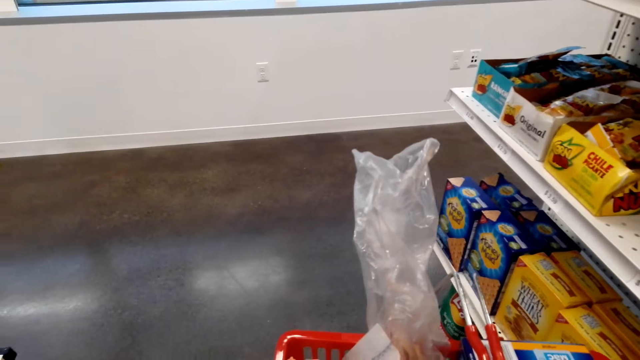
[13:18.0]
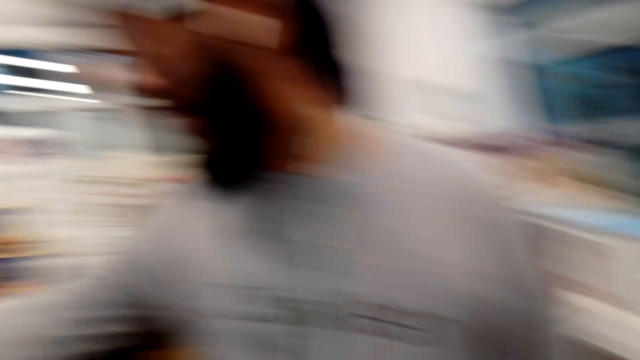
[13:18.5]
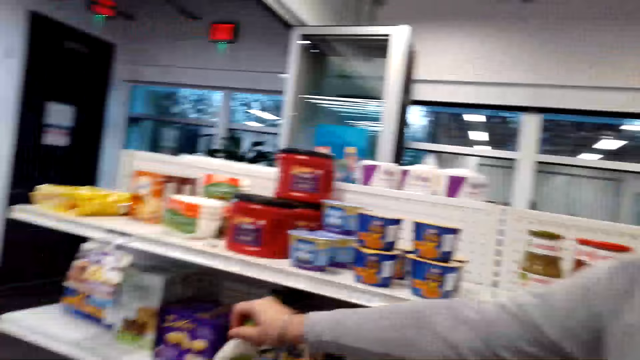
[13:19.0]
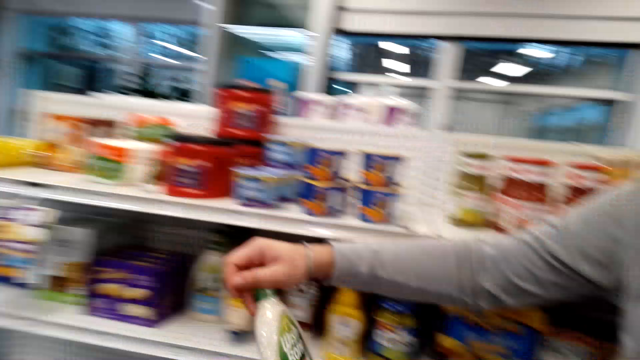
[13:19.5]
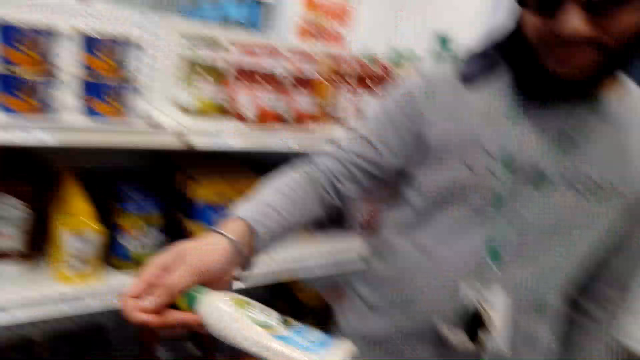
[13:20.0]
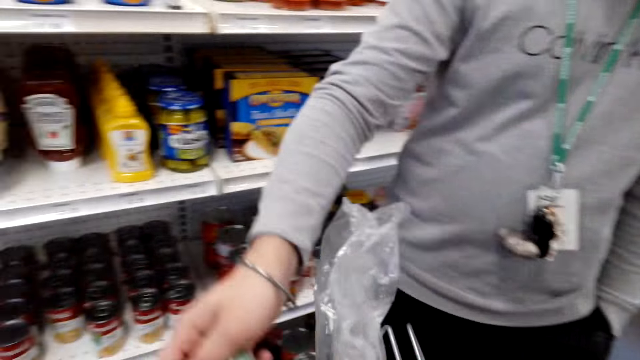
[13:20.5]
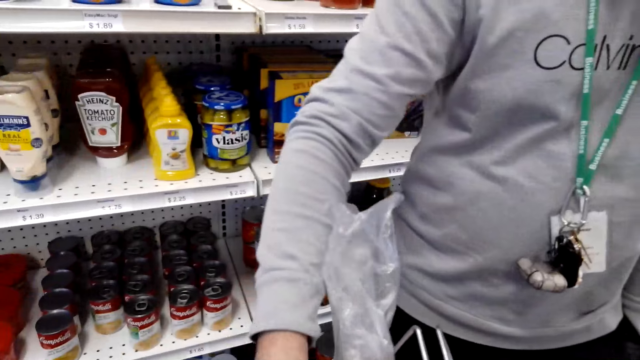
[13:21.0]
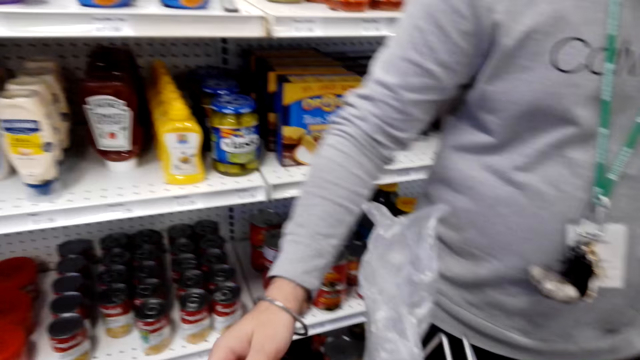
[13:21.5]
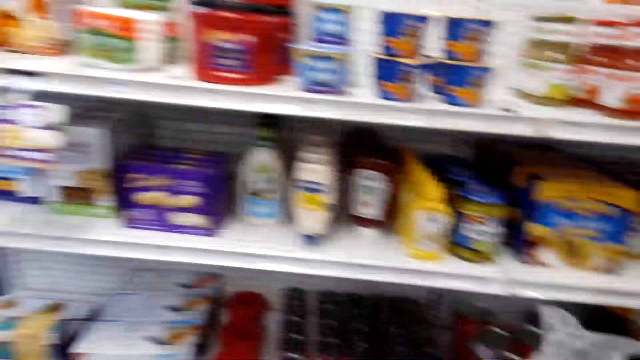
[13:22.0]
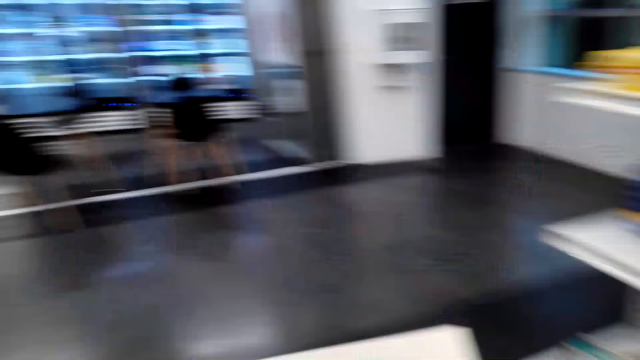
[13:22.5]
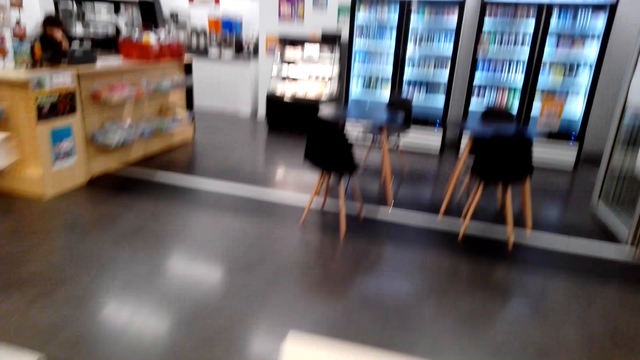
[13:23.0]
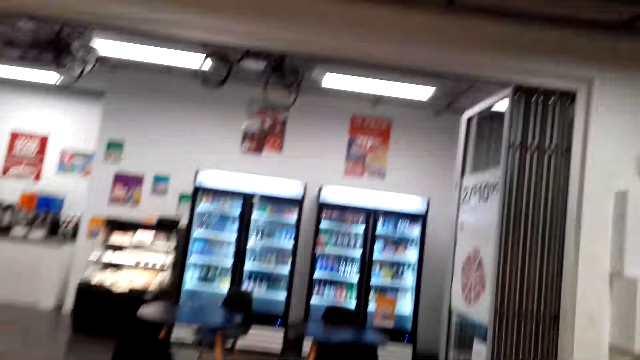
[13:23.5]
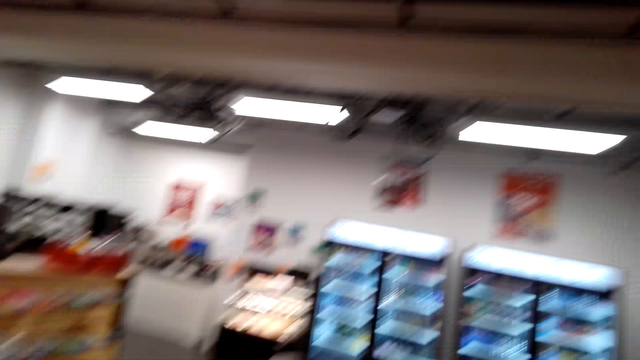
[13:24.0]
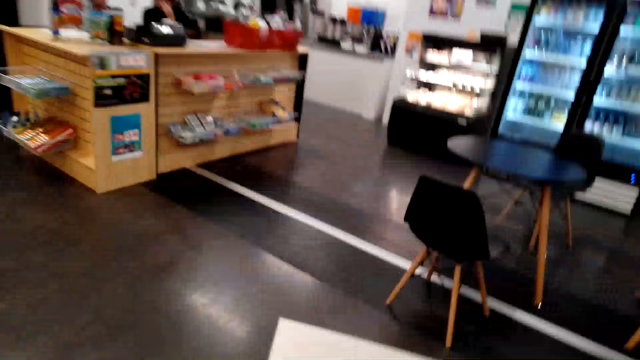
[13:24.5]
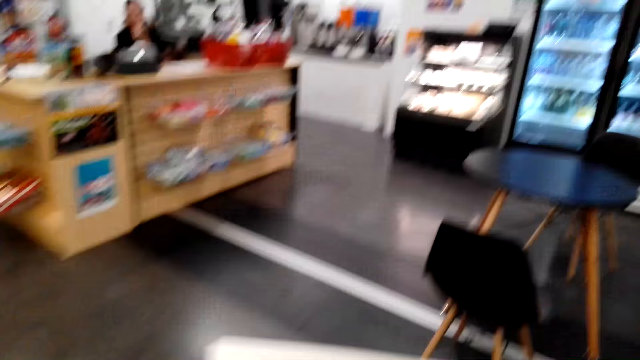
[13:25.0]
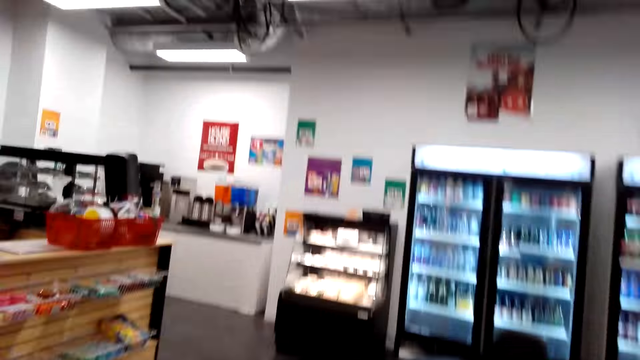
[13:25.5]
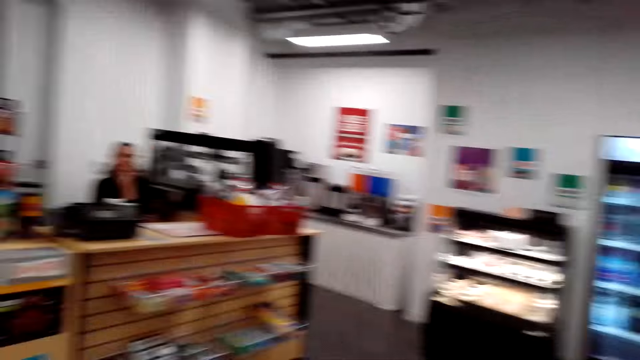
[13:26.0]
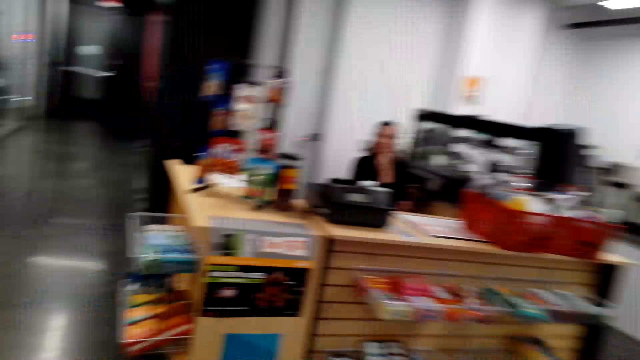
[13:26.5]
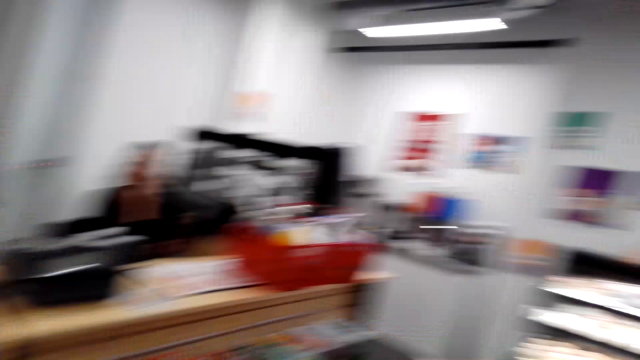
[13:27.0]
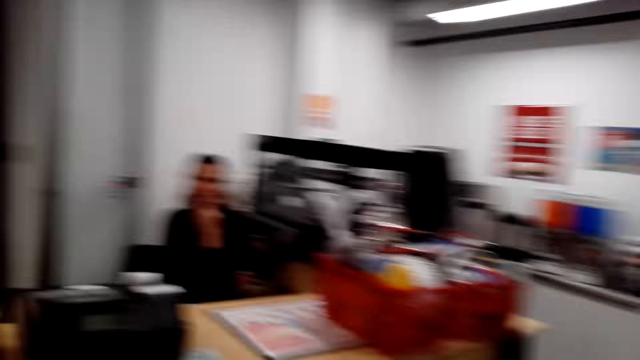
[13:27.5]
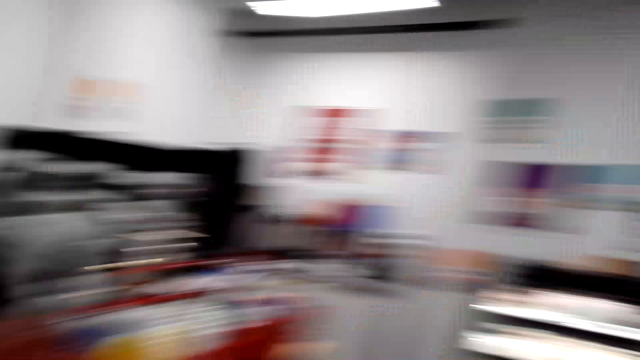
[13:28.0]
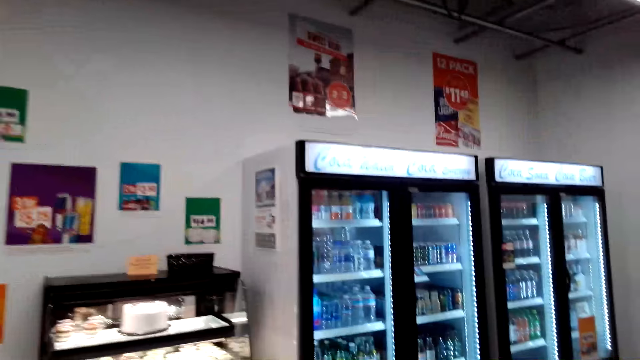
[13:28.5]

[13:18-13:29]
A person walks around, holds an item and drops the item in the basket. The camera wearer walks around.

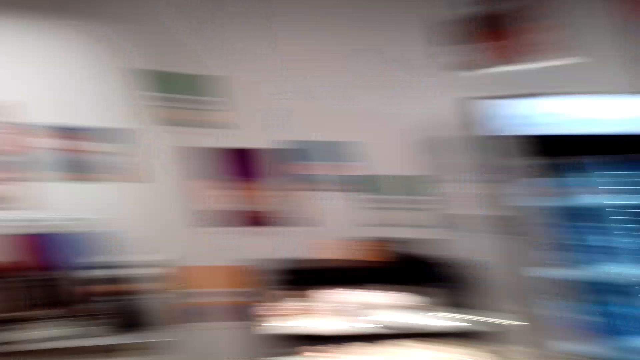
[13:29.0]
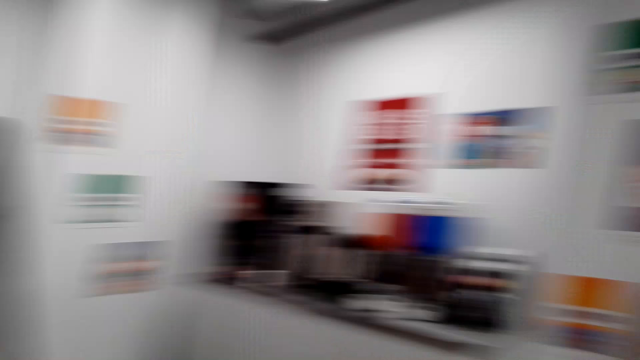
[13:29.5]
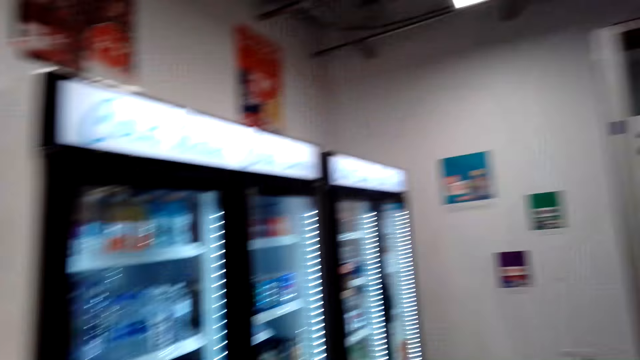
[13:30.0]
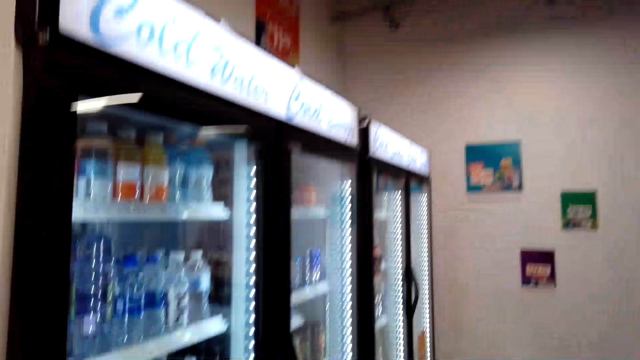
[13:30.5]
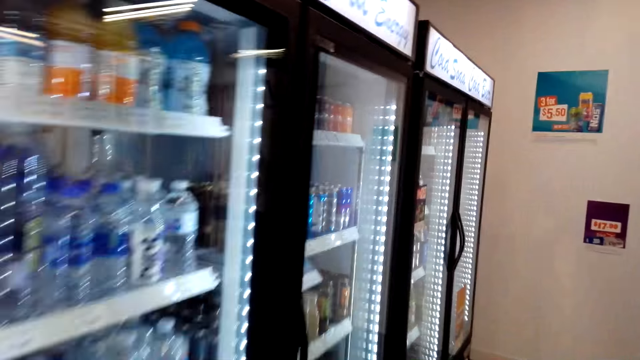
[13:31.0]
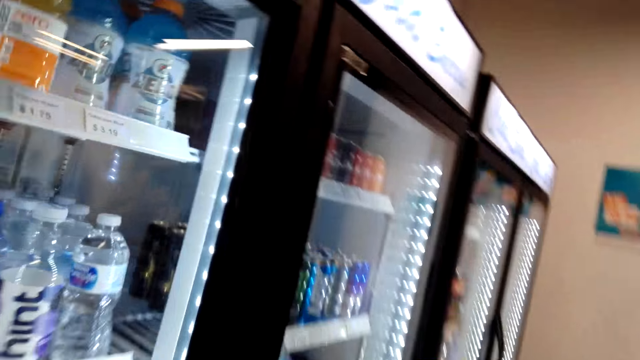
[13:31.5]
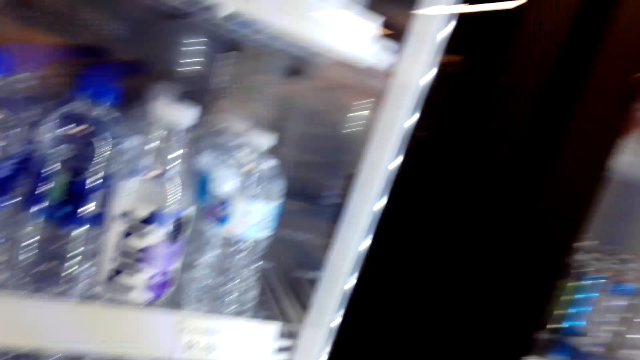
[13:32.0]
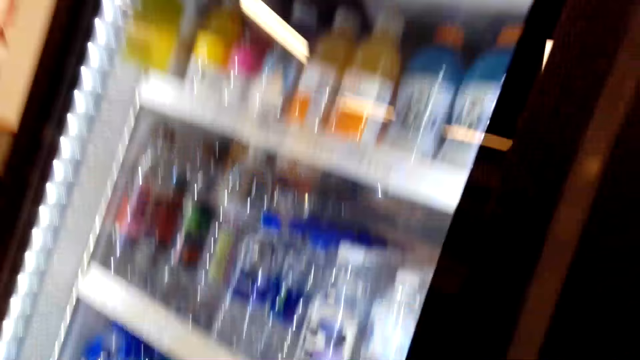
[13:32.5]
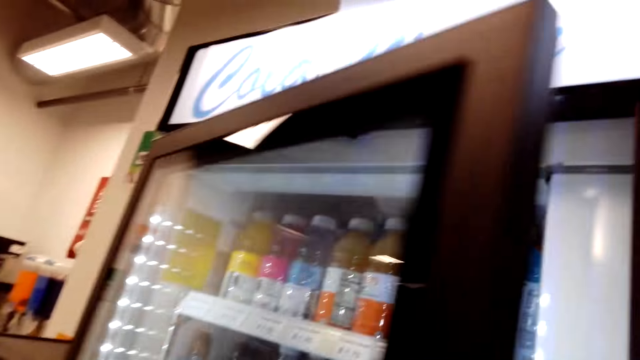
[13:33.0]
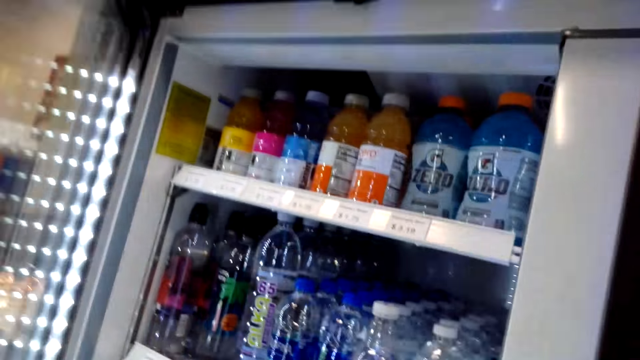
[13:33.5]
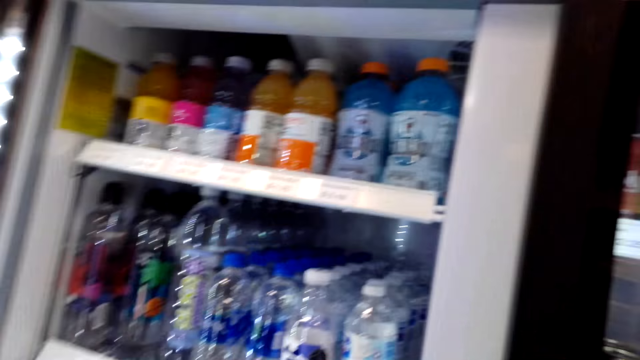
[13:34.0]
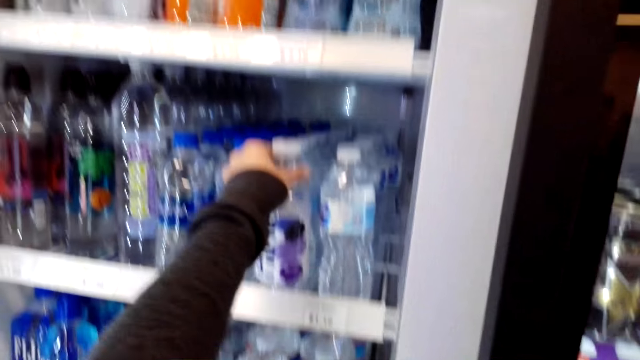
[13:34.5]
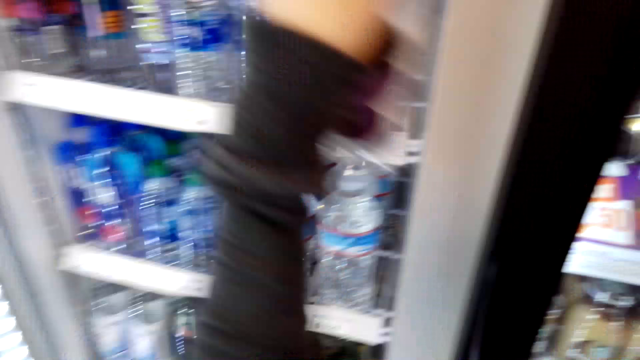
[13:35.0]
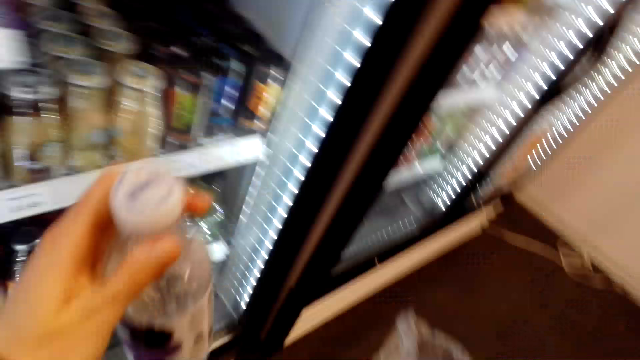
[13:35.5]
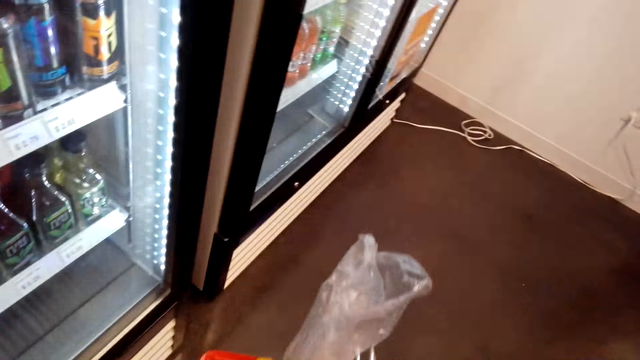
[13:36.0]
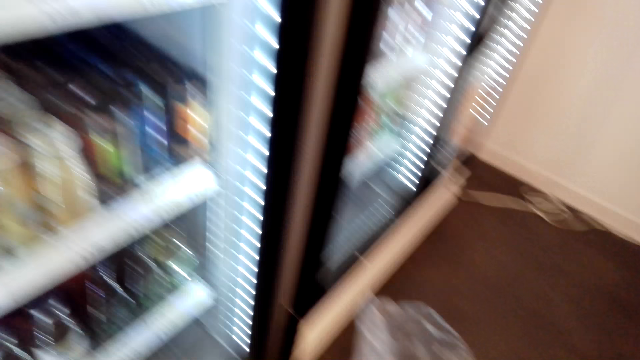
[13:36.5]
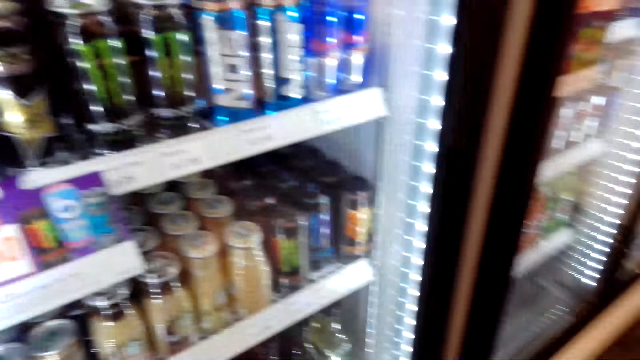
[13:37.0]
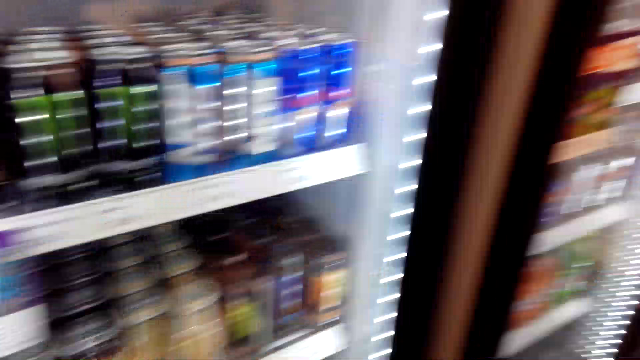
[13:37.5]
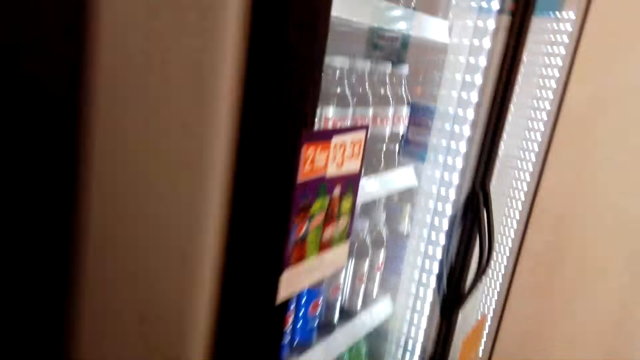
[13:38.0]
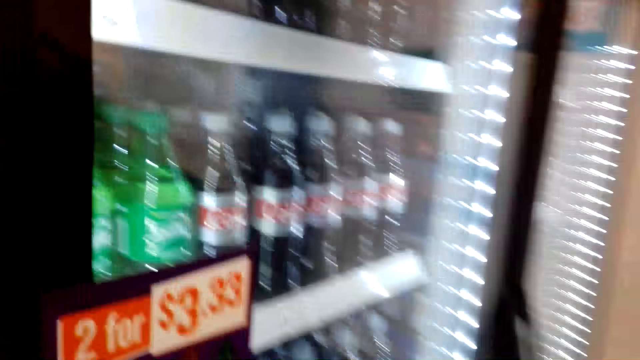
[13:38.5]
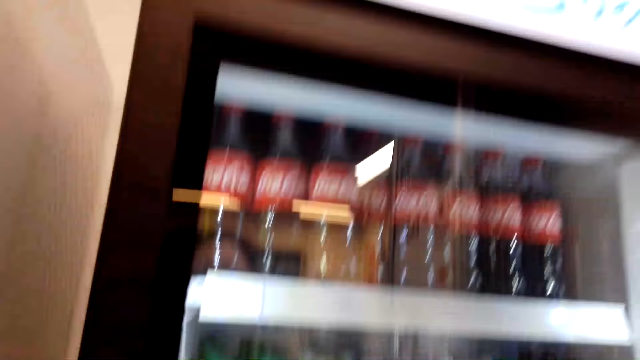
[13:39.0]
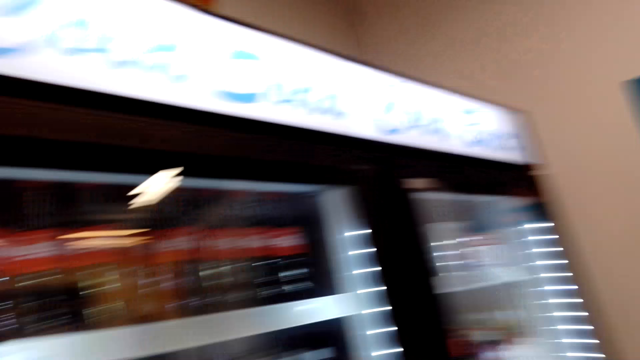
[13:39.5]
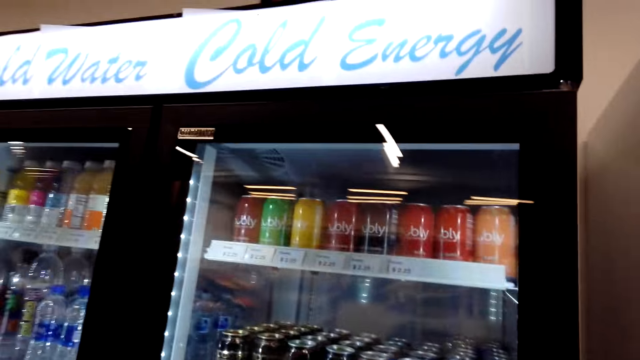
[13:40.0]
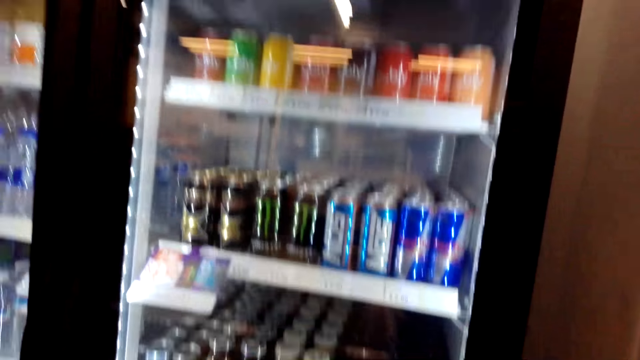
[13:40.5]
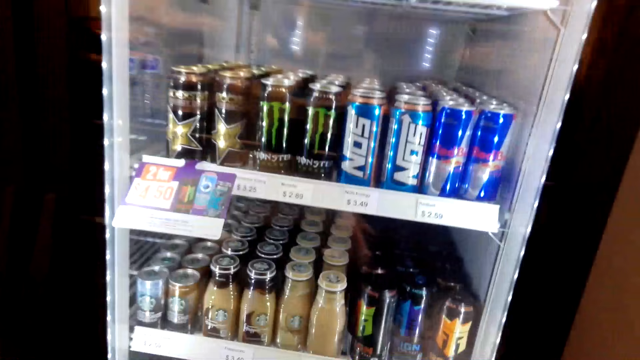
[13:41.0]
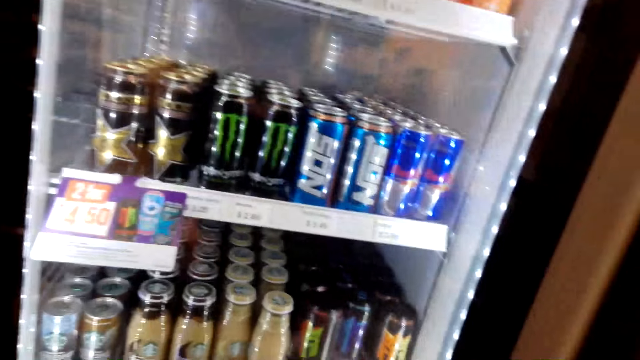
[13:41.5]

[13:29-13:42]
The camera wearer opens the fridge. They take a bottle of water from the fridge. They drop the bottle of water in the basket. They look on.
